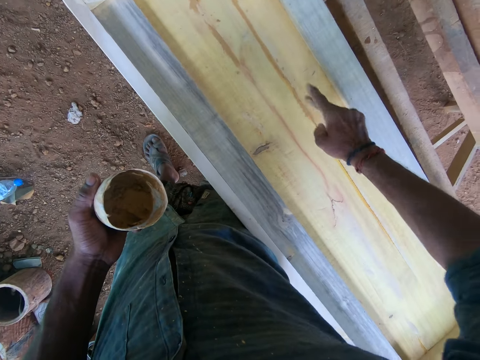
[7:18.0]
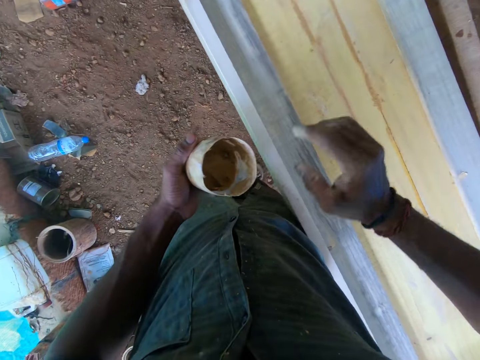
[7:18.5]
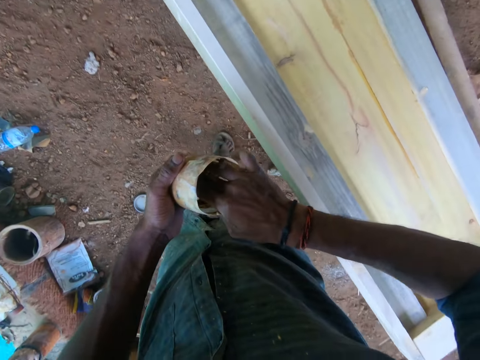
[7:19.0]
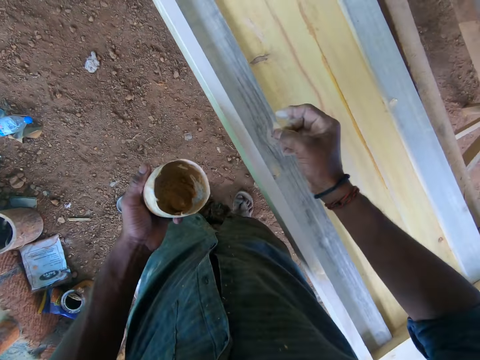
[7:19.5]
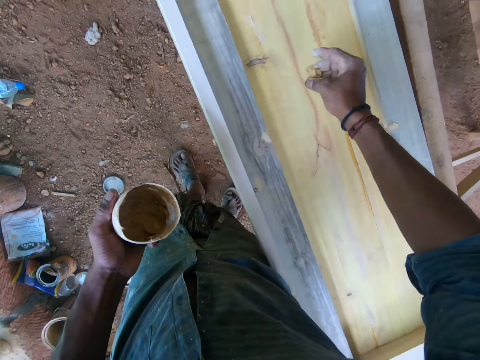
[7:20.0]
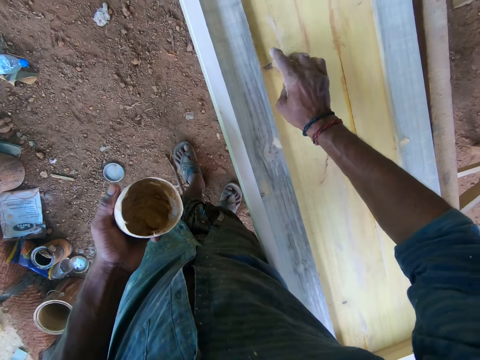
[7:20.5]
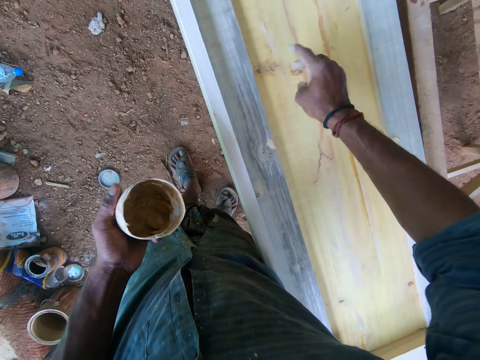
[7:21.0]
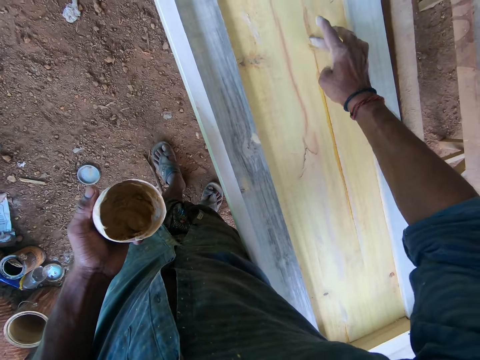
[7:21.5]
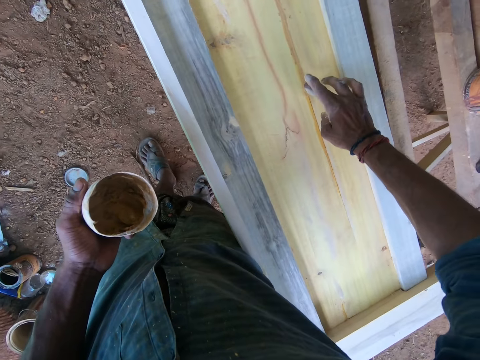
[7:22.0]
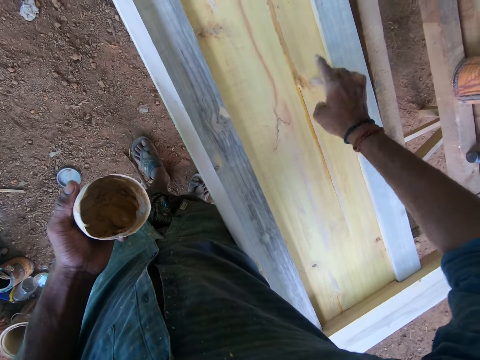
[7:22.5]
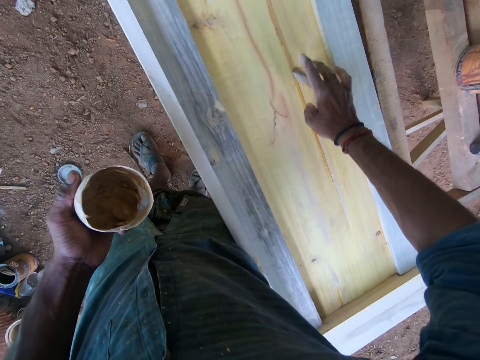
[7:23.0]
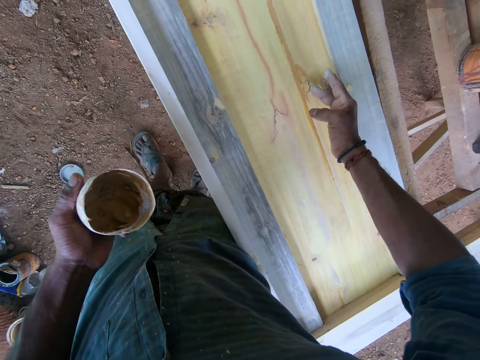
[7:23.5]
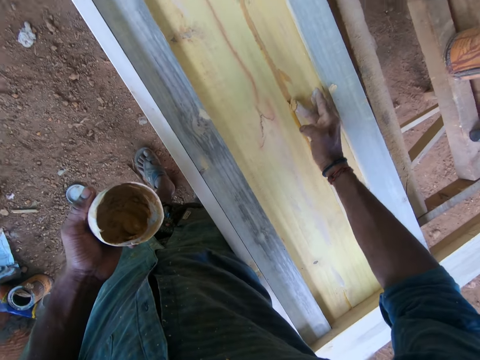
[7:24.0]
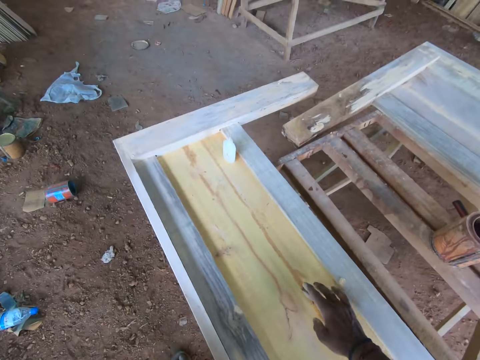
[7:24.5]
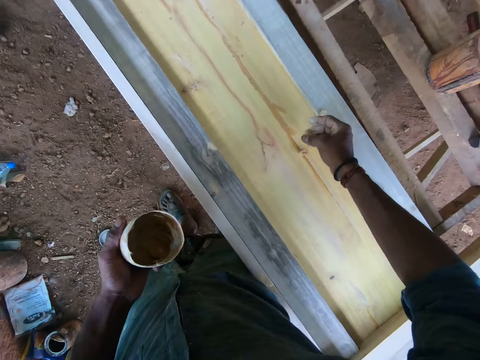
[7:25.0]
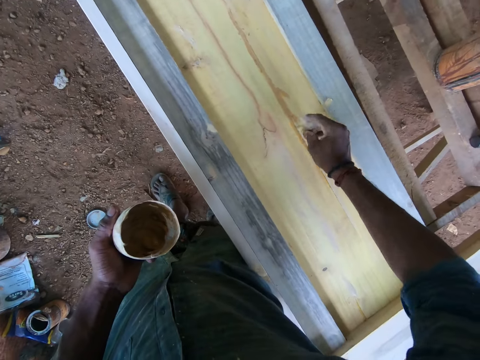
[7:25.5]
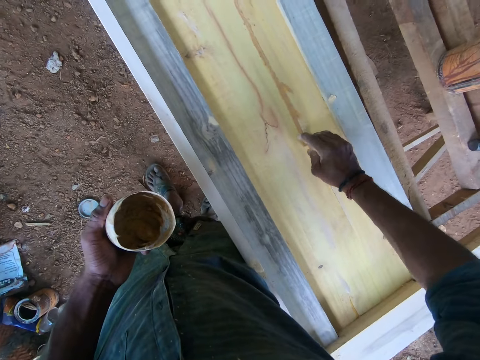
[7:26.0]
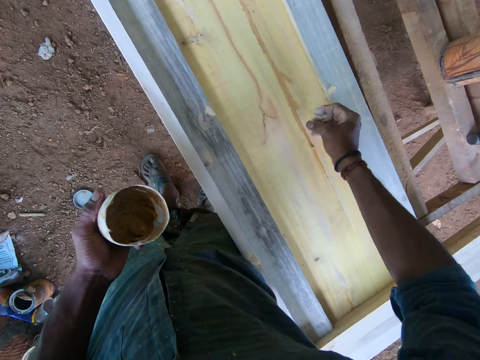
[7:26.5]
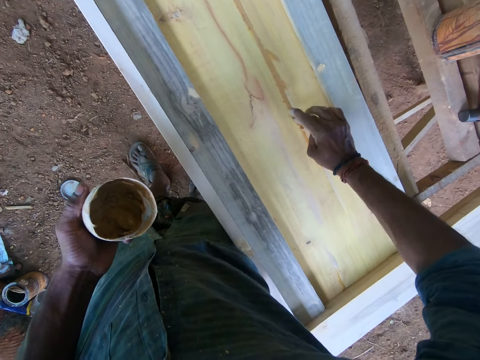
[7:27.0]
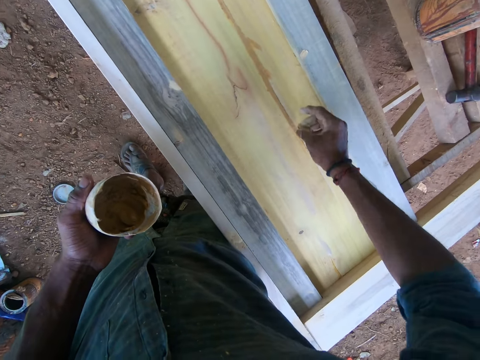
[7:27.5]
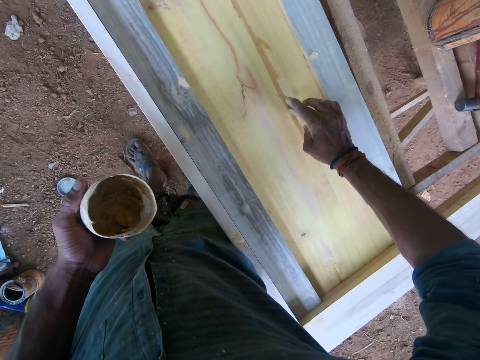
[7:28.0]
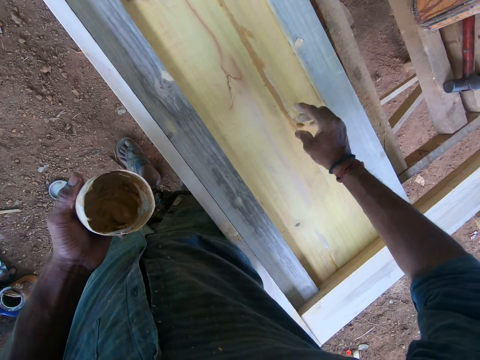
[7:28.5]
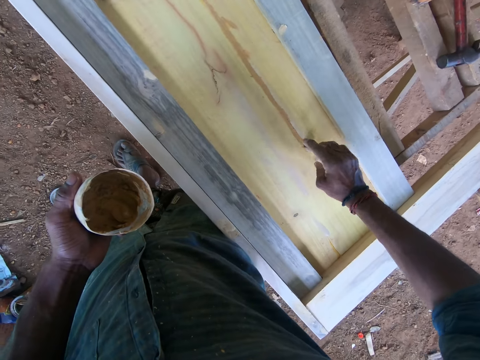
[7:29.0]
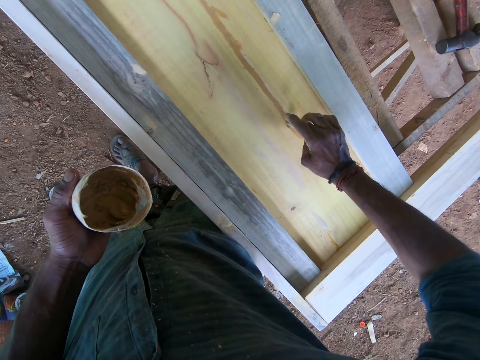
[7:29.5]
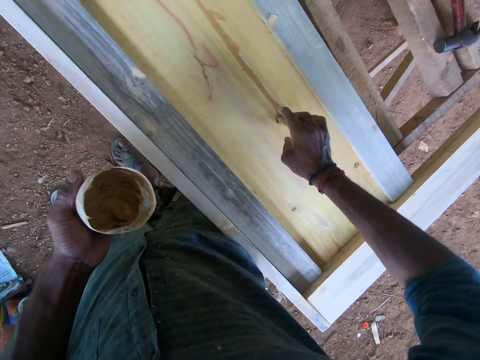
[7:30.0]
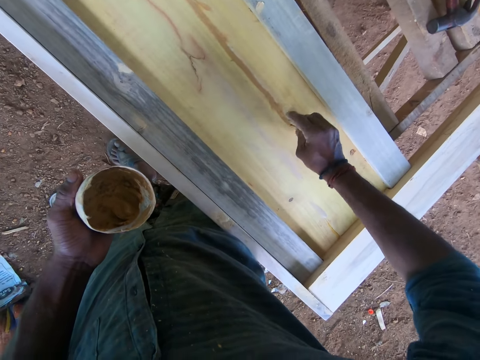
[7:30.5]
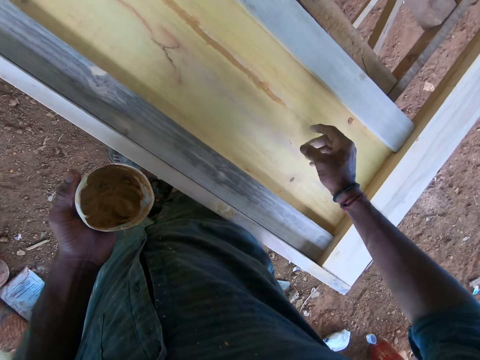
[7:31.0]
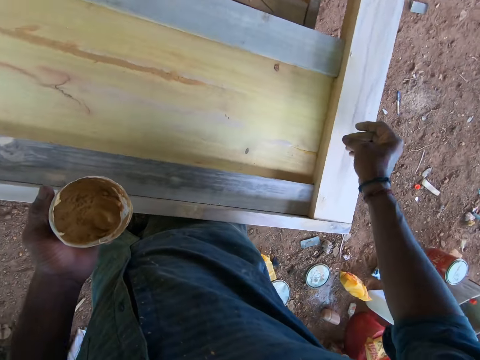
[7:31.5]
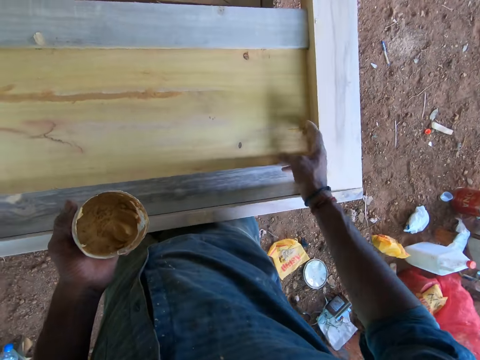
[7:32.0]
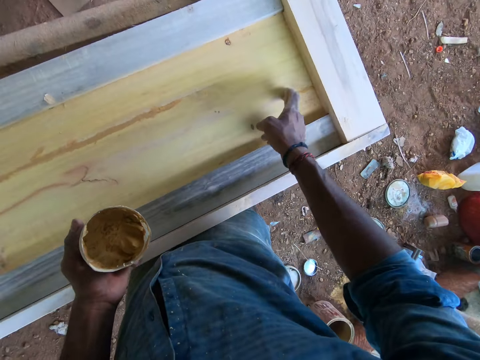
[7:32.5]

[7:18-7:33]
The camera wearer packs some wood filler with his right hand from the container in his left hand. He fills the wooden frame with the wood filler in his right hand.

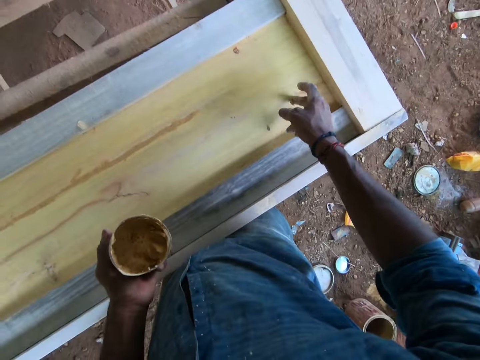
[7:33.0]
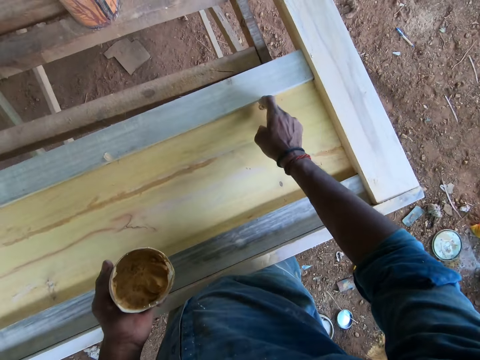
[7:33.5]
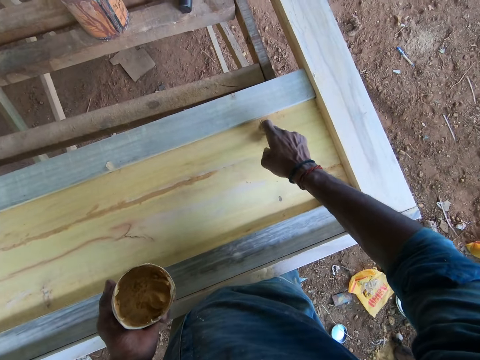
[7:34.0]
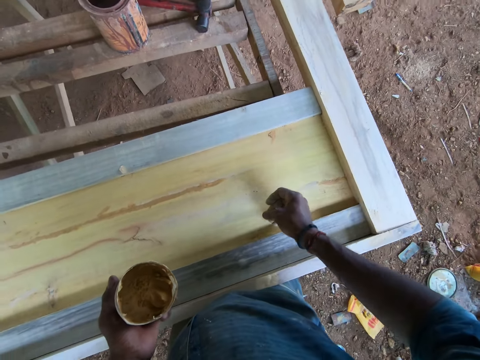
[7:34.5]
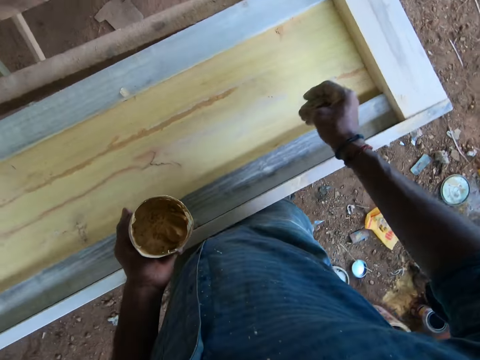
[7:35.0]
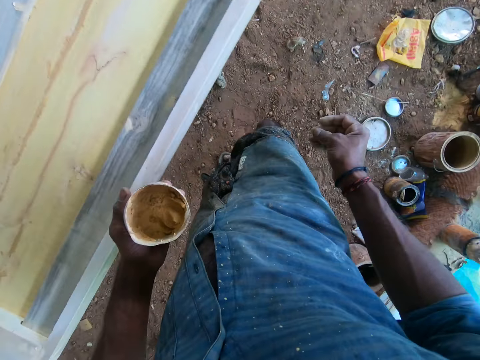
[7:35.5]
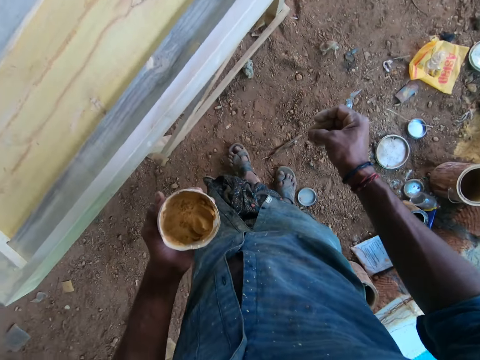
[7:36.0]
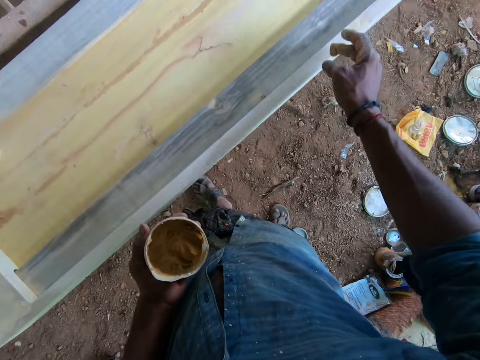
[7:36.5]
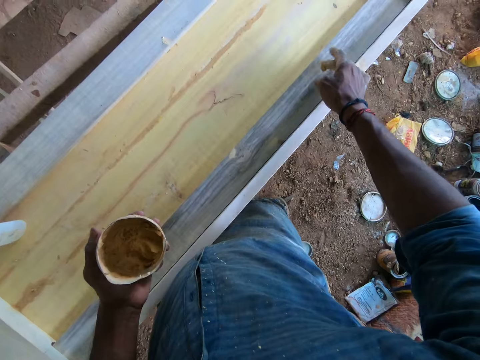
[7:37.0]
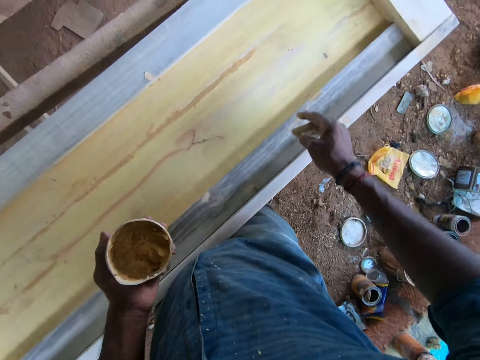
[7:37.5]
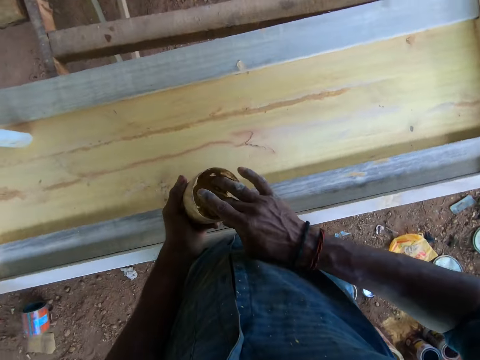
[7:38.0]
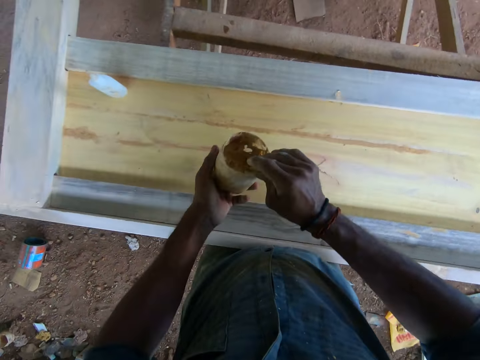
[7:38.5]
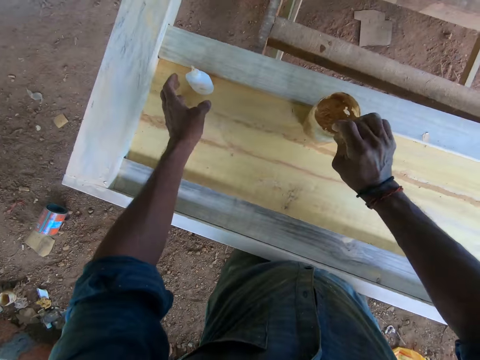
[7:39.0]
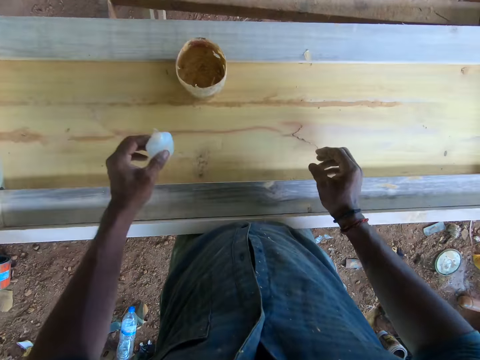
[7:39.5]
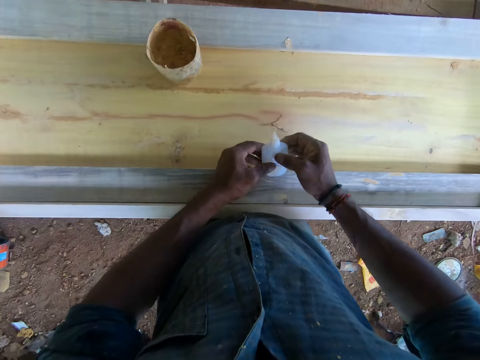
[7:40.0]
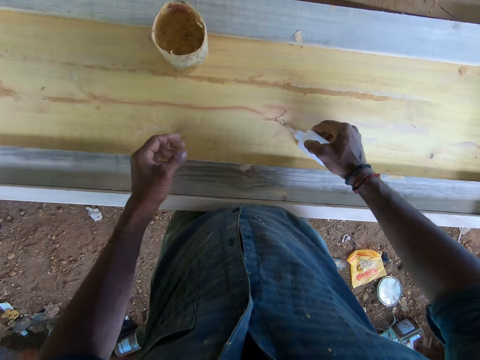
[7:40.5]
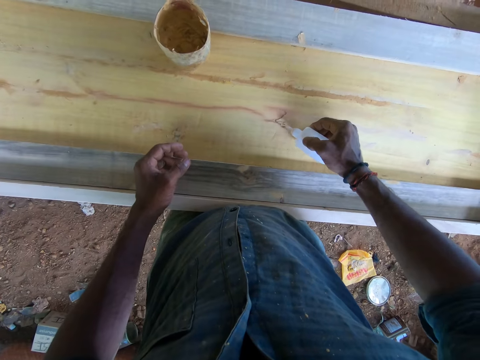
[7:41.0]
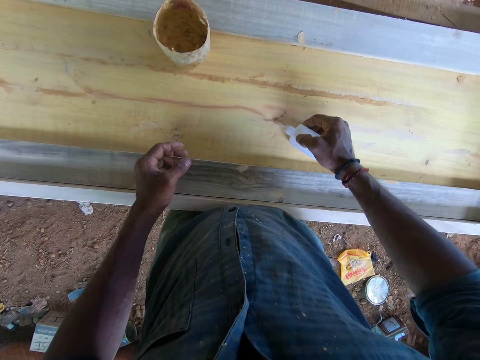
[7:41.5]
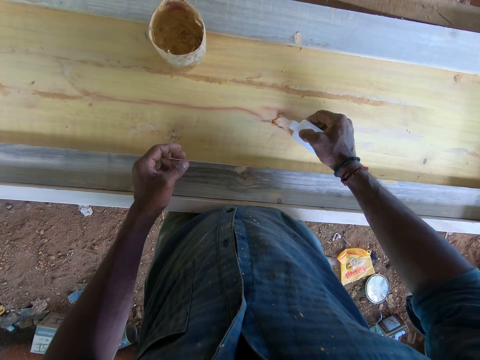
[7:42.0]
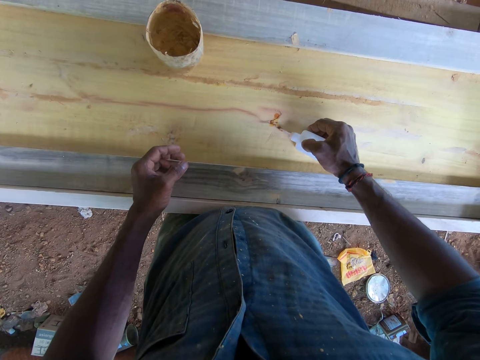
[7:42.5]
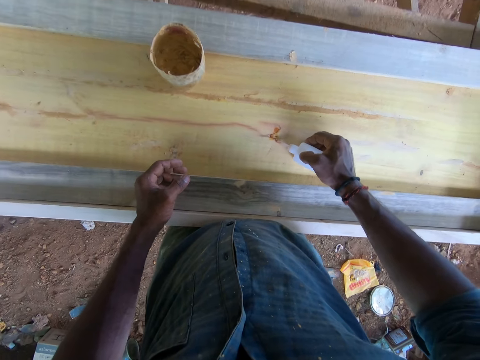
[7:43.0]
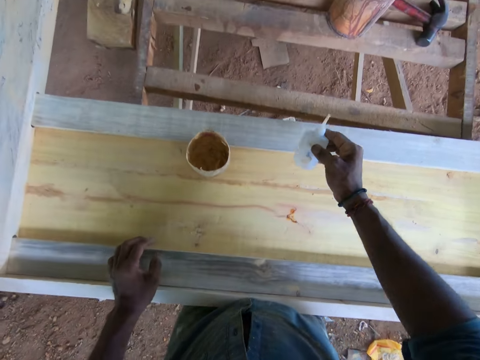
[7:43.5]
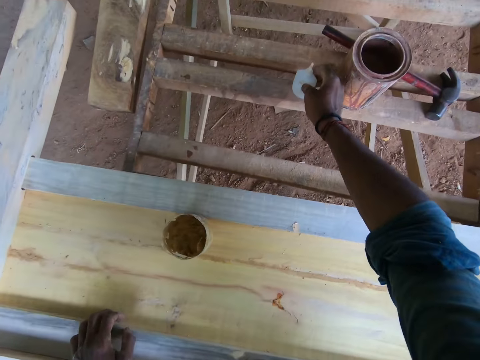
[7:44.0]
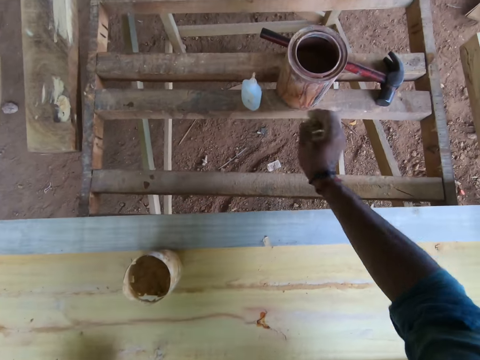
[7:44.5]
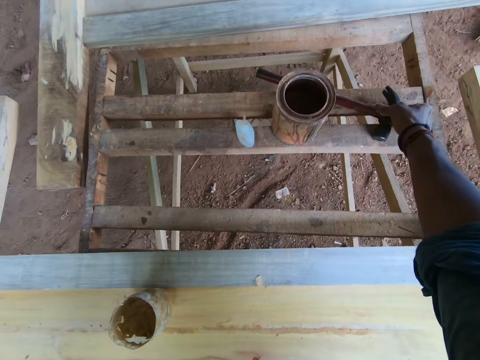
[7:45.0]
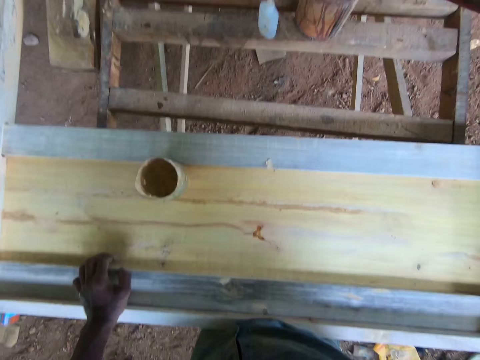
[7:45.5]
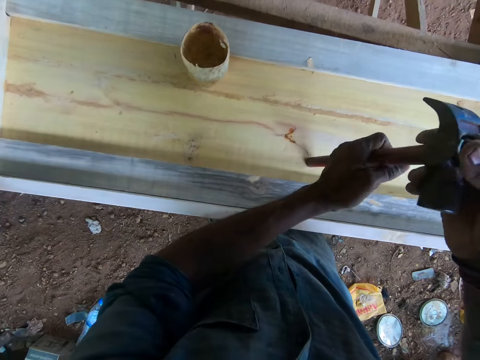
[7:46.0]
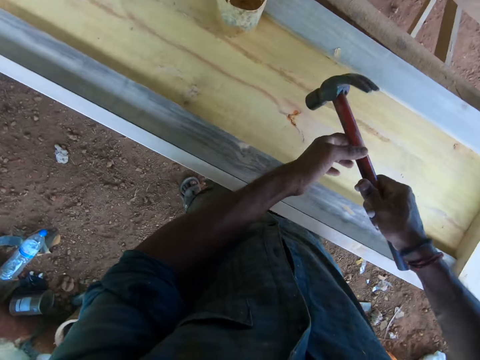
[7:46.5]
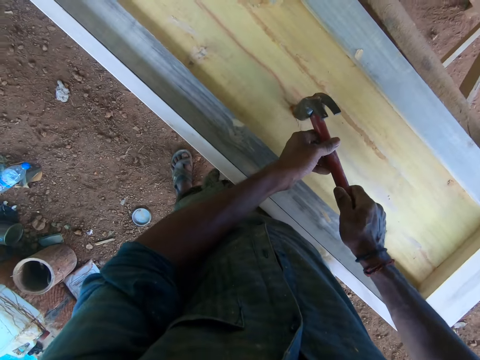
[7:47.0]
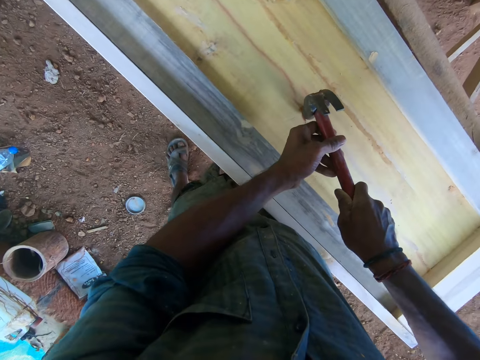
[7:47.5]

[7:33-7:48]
The camera wearer dips his right hand inside the wood filler container or tin in his left hand. He drops the wood filler container on the wooden frame with his right hand. He takes powder from the tin. He picks up the super glue container from the wooden frame with his left hand. He passes the glue container in his left hand to his right hand. He fills the wooden frame with the glue from the glue container in his right hand. He drops the glue container in his right hand on the wood. He picks up the hammer on the wood with his right hand. He holds the hammer with both hands. He rubs the wood filler on the wooden frame with the hammer.
